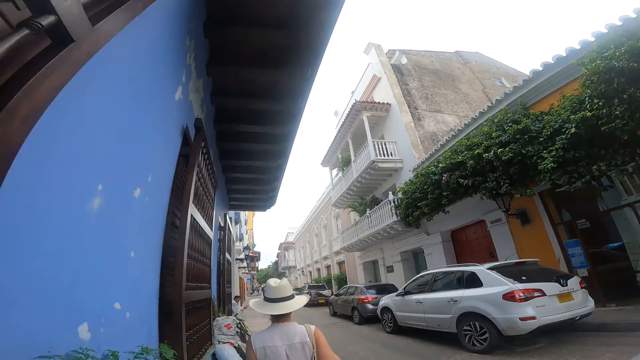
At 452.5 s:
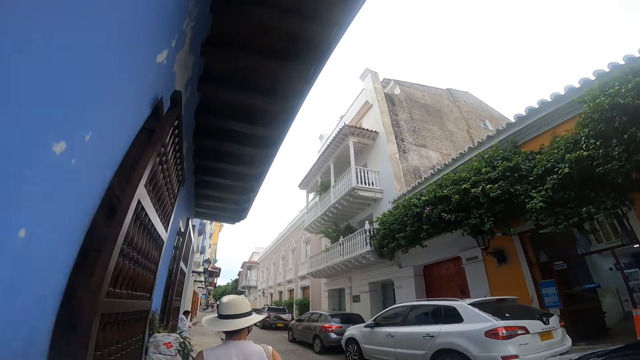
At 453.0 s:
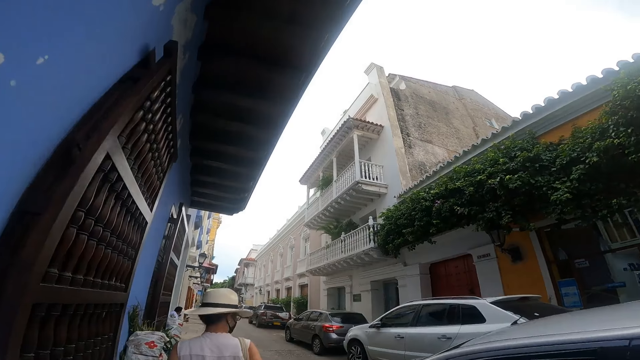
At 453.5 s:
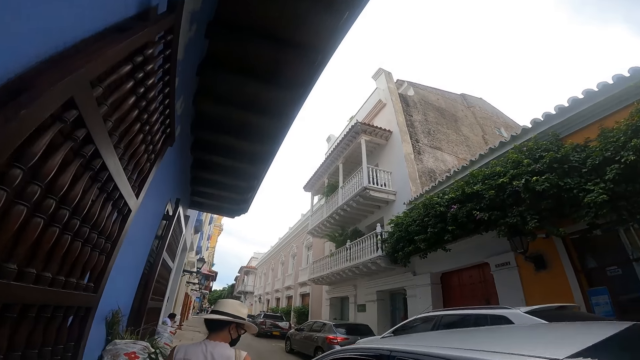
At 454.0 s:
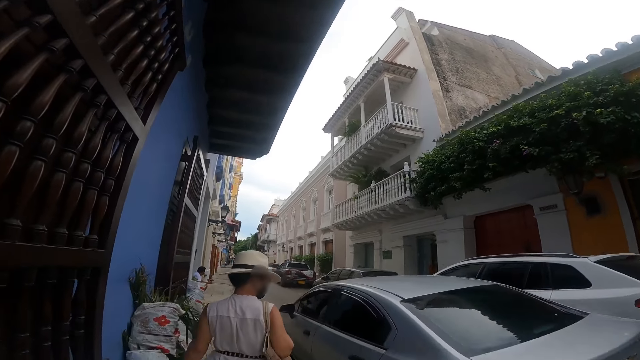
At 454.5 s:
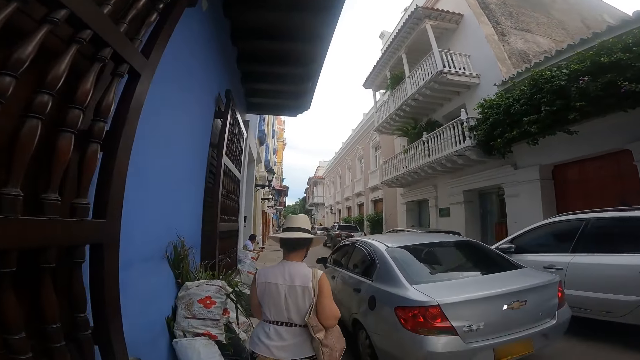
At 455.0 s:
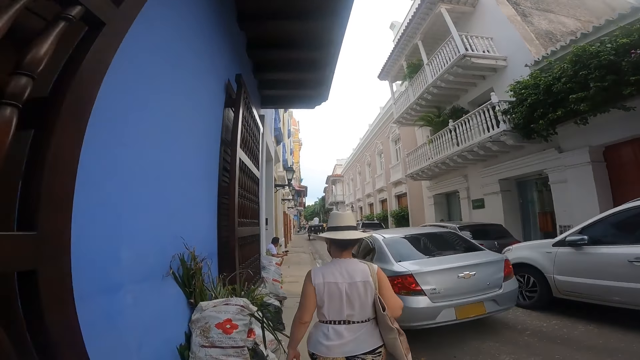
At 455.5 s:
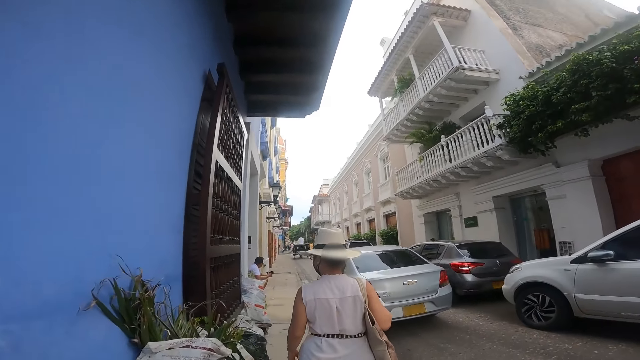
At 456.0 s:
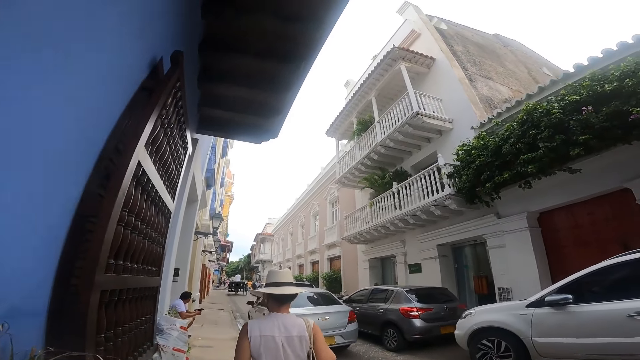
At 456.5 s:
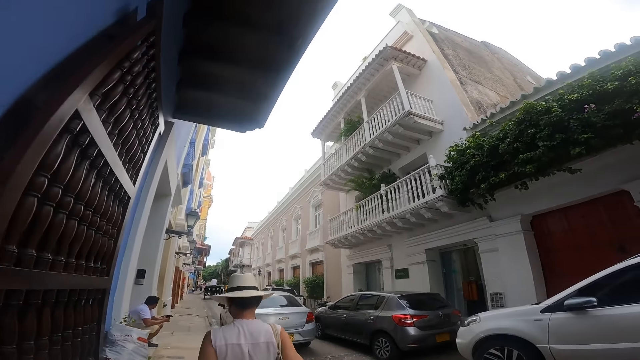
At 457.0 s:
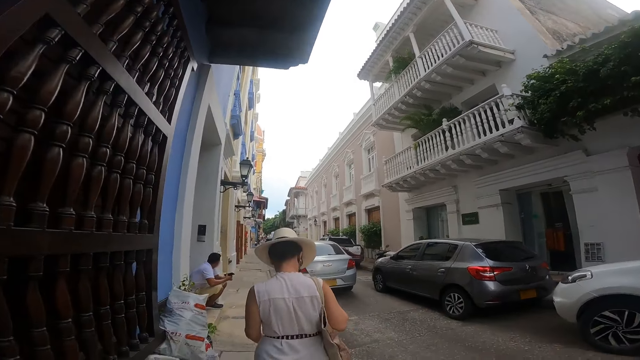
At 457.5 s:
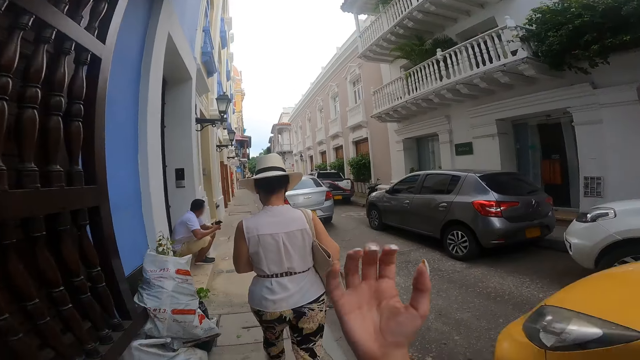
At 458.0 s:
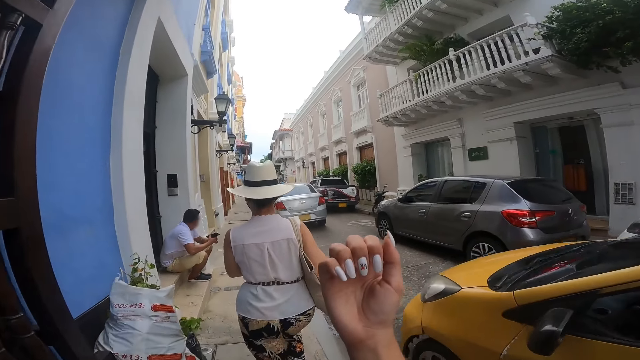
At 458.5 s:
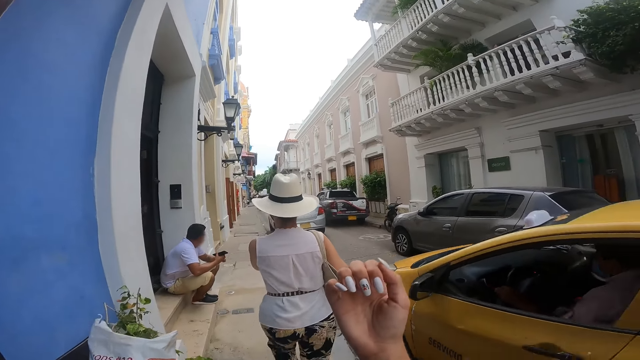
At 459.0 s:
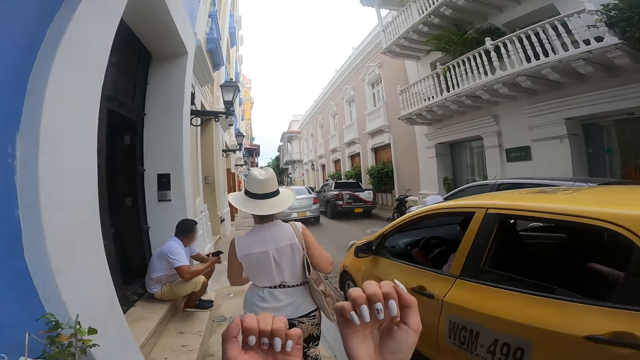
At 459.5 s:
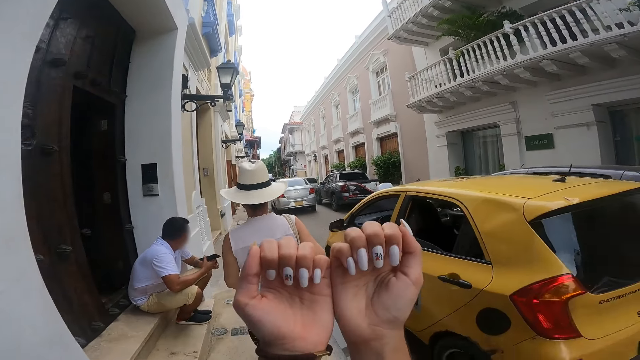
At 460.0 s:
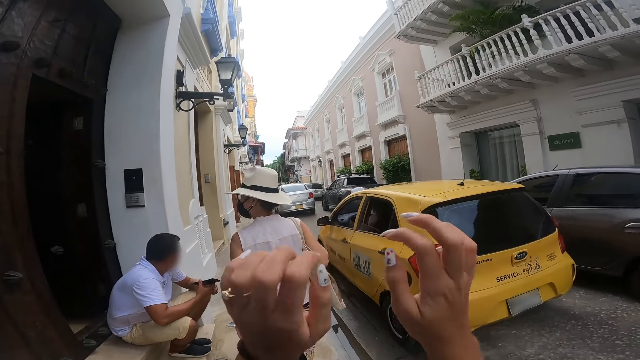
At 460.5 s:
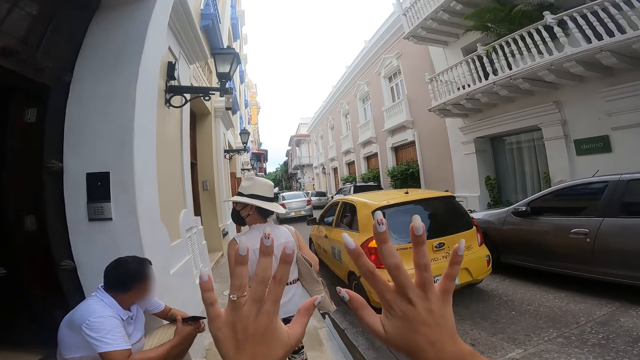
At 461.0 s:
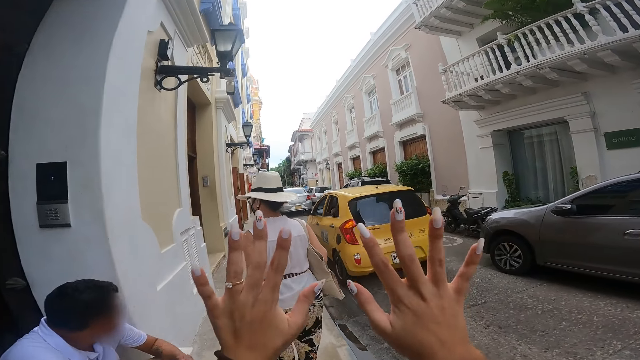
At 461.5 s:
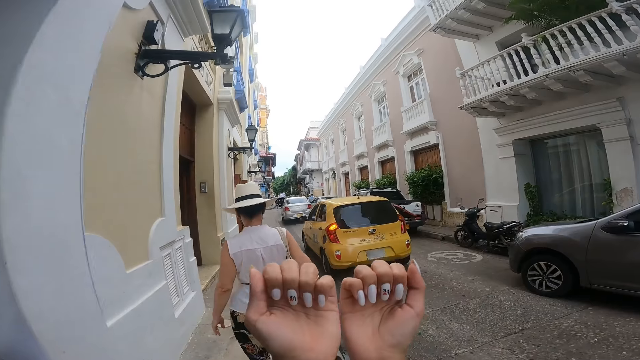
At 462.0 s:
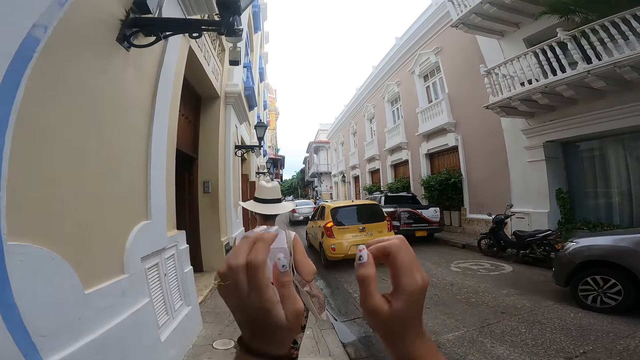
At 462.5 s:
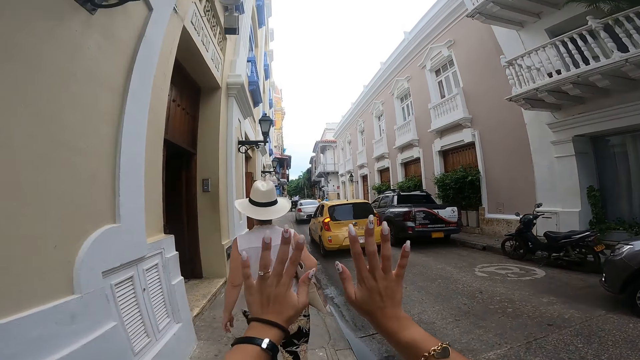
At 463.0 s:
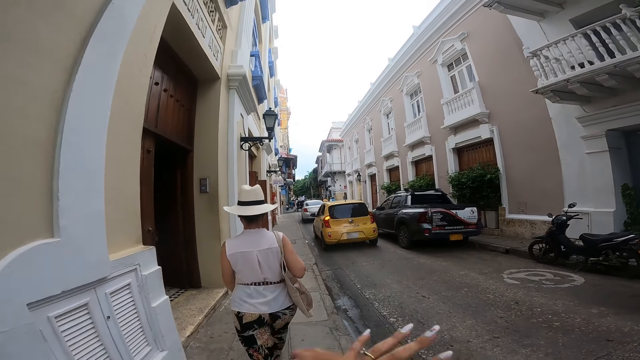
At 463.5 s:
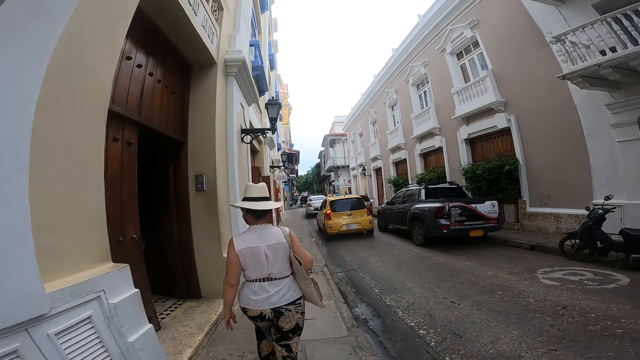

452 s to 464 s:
A silver car drives past the camera wearer. The camera wearer looks at her right fingers. A yellow car drives past her. The camera wearer moves the hand. She looks at her left and right fingers.

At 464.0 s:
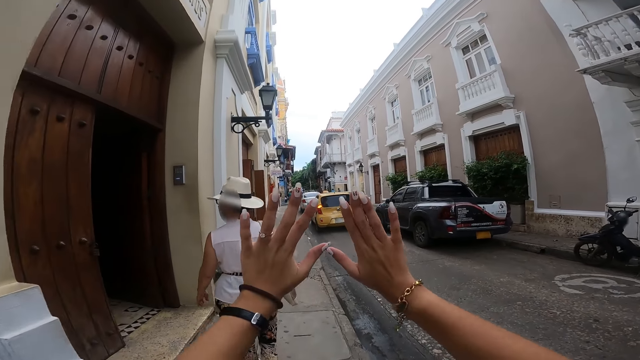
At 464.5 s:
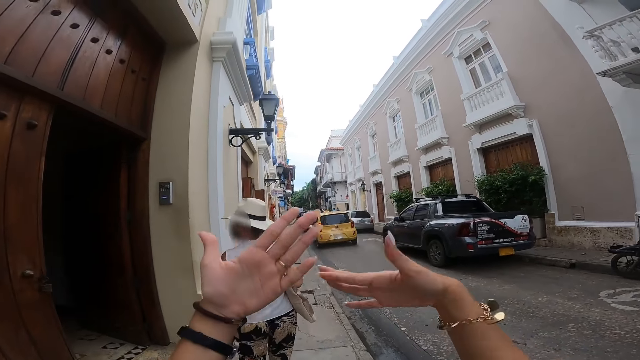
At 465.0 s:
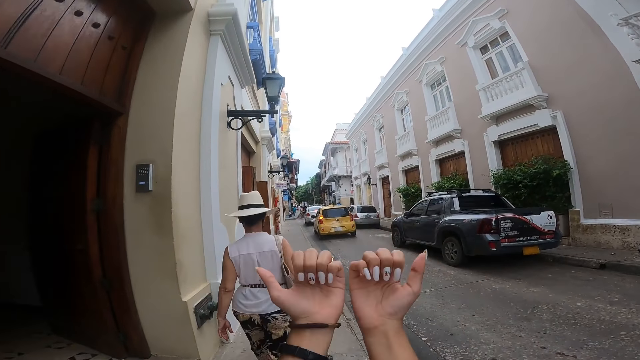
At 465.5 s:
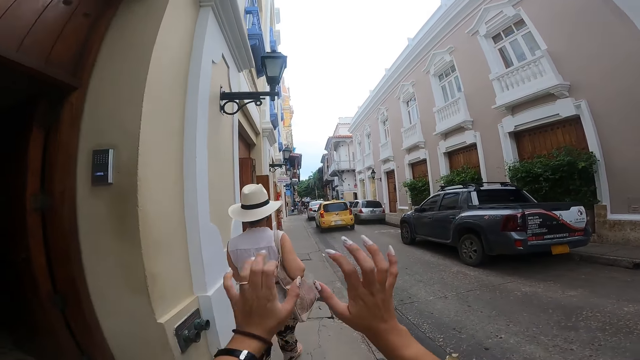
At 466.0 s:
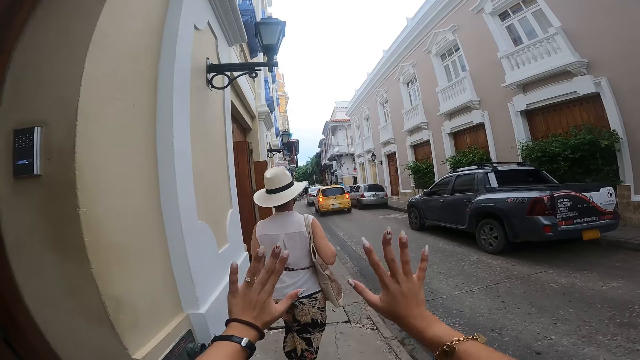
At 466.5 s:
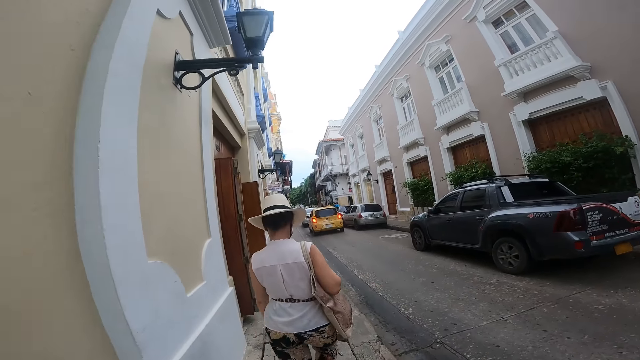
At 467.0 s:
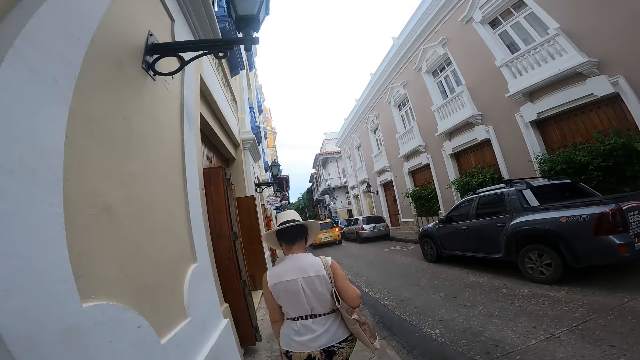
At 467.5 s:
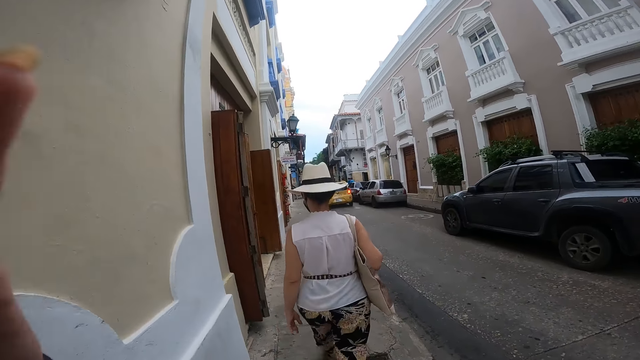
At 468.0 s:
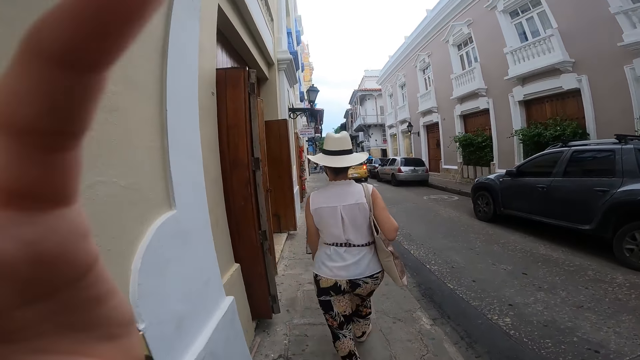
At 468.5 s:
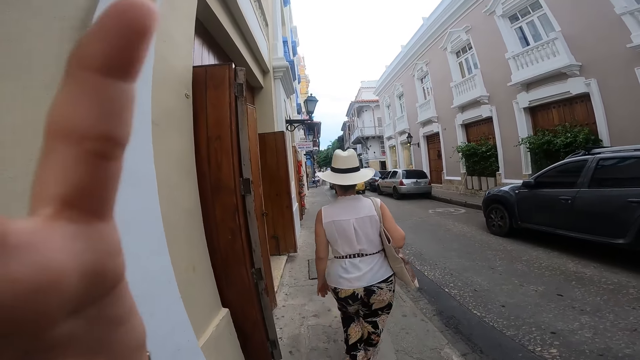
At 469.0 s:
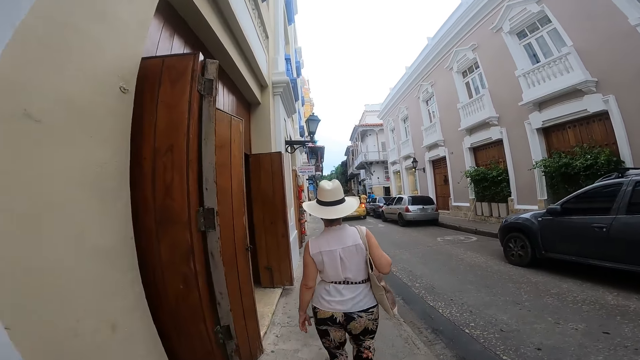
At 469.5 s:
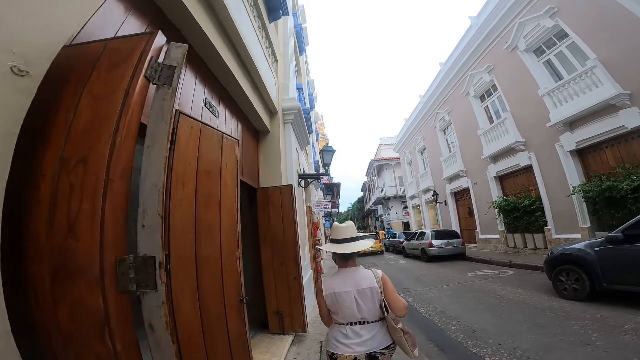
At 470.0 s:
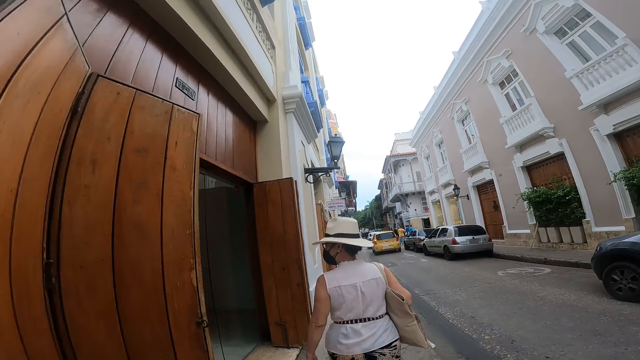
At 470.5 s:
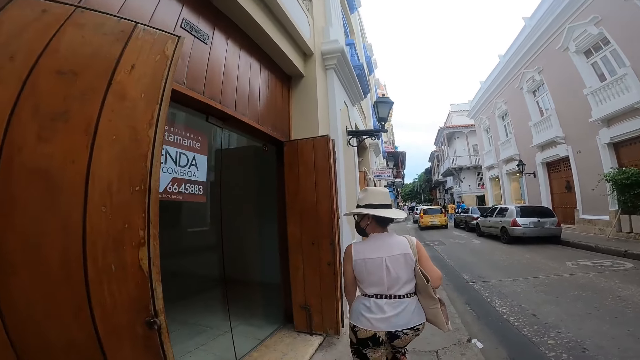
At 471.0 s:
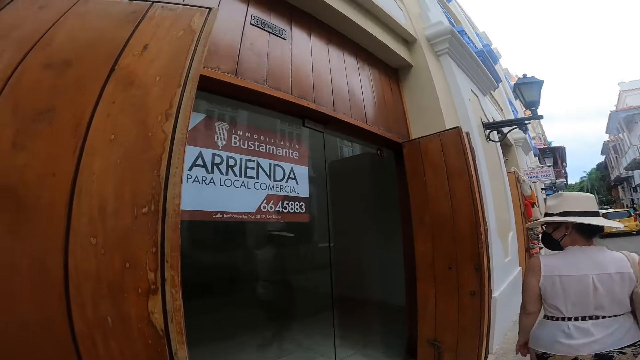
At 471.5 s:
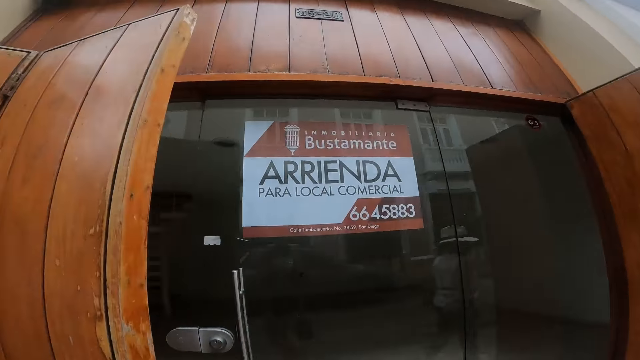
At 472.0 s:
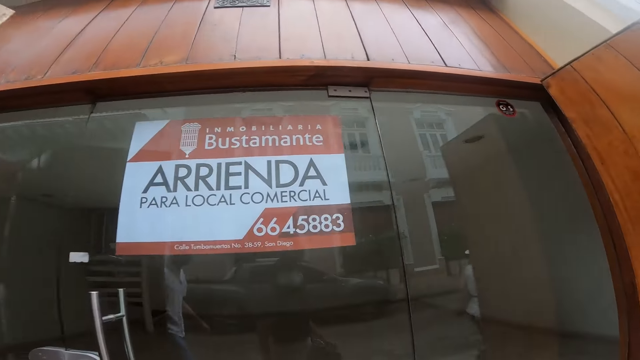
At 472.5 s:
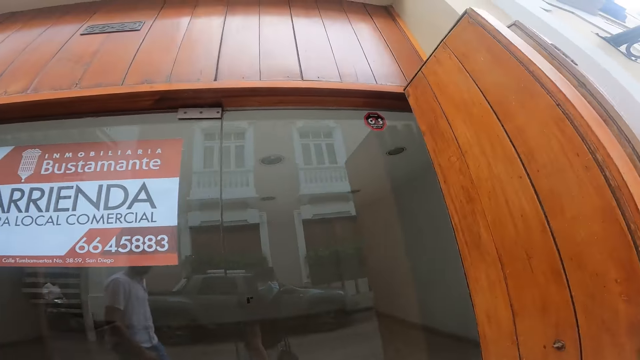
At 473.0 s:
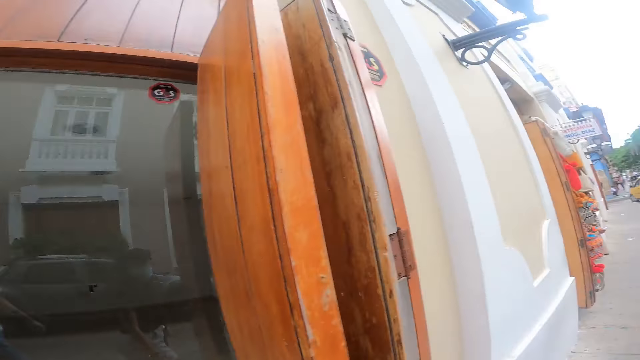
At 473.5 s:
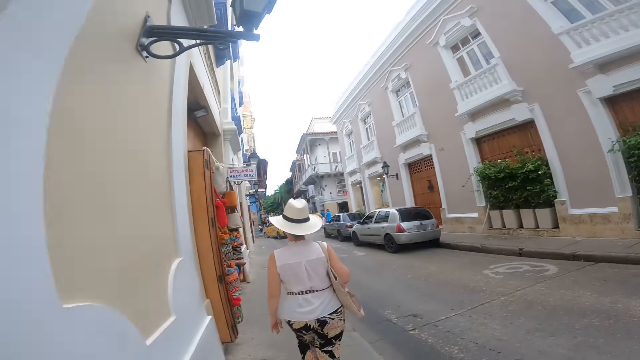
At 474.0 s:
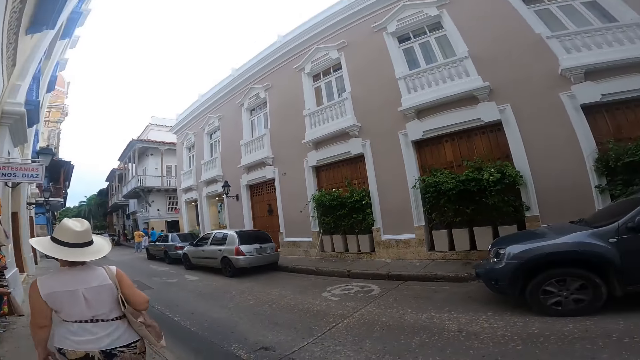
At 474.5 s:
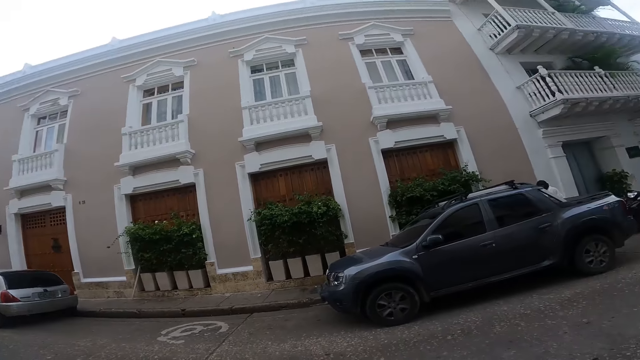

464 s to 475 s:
The camera wearer adjusts the camera. They stare at the door. They walk on the pavement.
